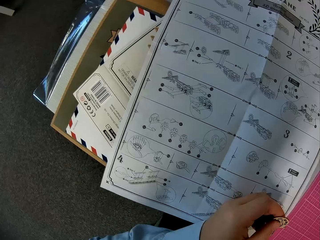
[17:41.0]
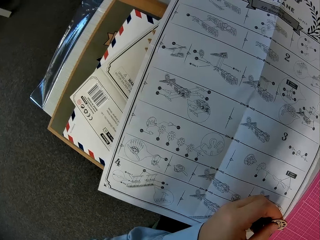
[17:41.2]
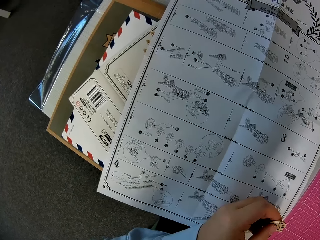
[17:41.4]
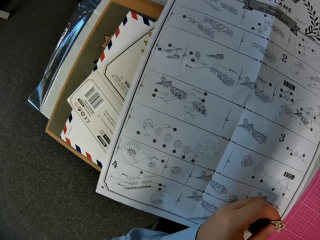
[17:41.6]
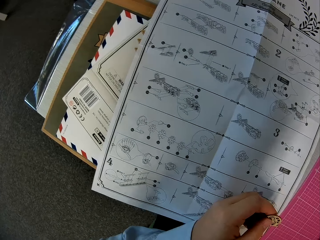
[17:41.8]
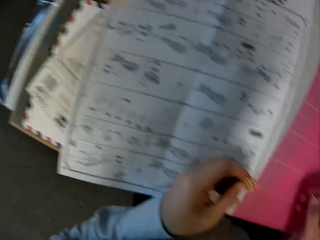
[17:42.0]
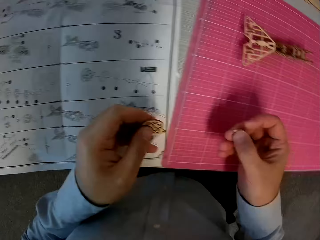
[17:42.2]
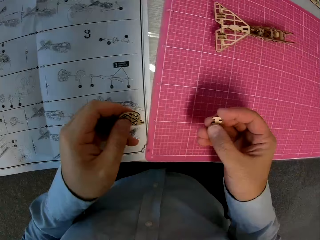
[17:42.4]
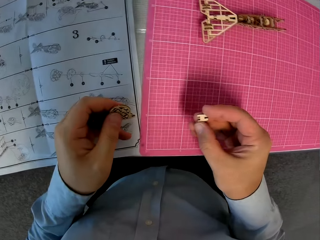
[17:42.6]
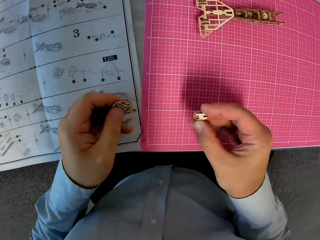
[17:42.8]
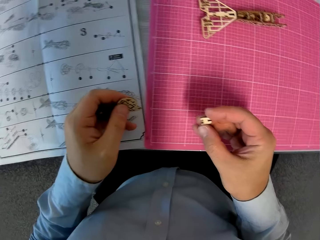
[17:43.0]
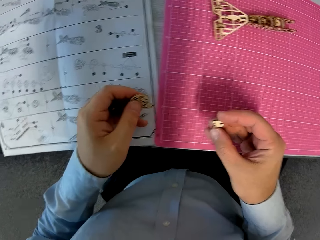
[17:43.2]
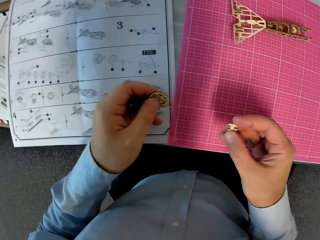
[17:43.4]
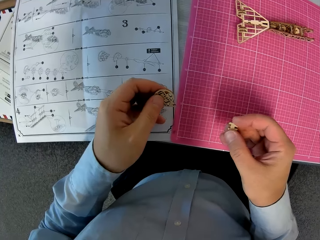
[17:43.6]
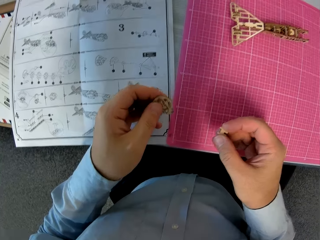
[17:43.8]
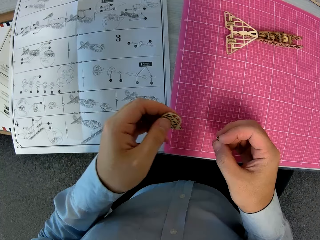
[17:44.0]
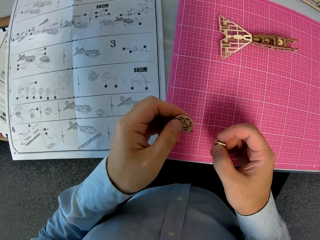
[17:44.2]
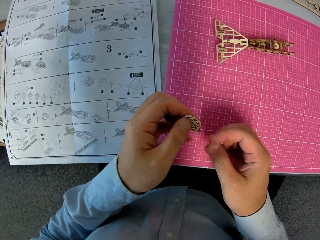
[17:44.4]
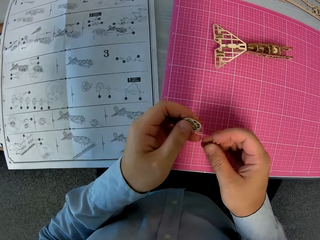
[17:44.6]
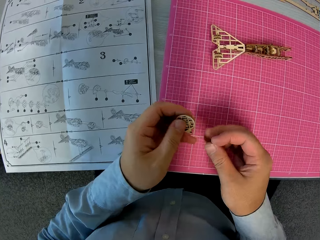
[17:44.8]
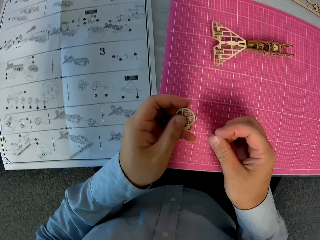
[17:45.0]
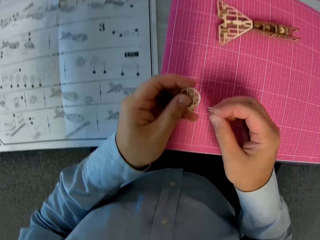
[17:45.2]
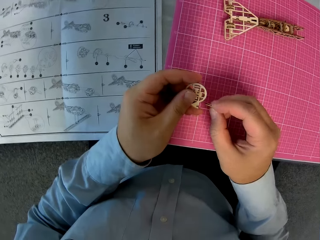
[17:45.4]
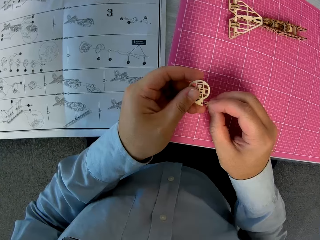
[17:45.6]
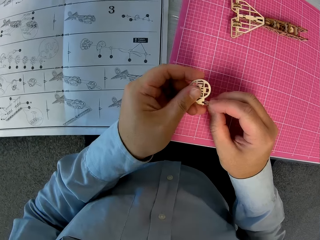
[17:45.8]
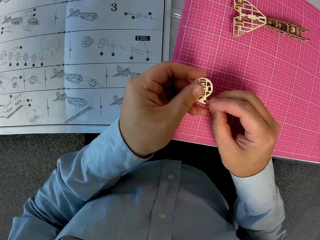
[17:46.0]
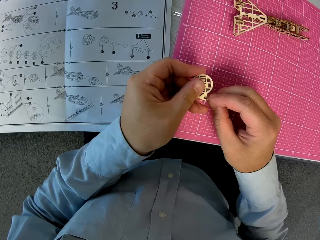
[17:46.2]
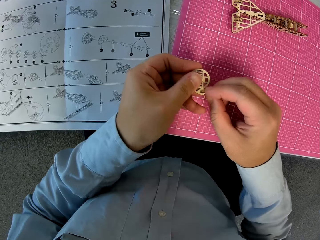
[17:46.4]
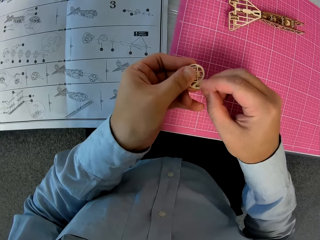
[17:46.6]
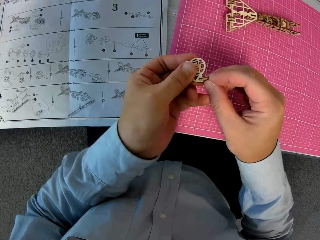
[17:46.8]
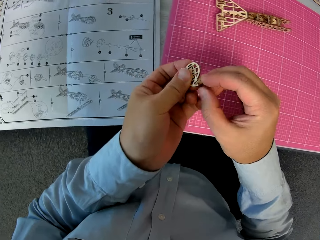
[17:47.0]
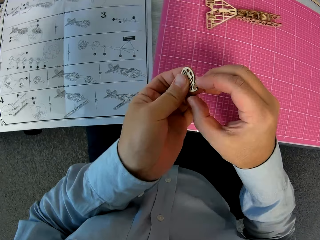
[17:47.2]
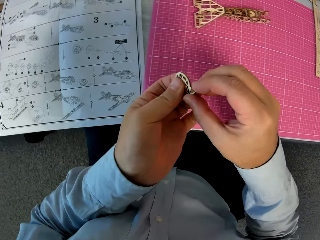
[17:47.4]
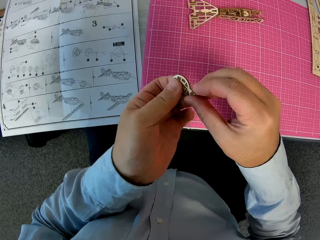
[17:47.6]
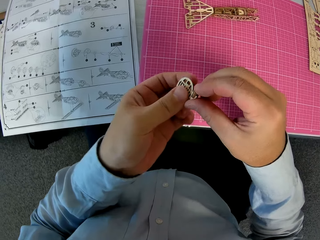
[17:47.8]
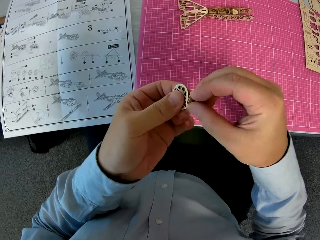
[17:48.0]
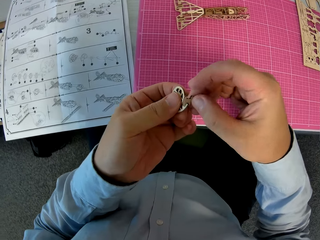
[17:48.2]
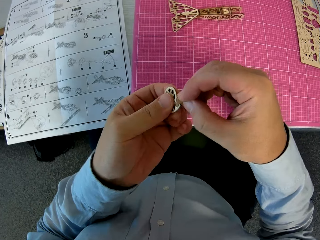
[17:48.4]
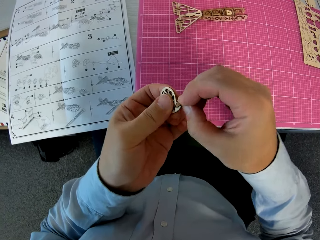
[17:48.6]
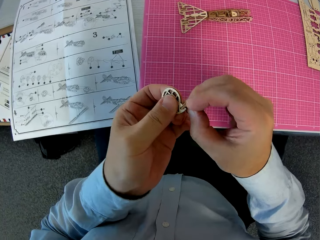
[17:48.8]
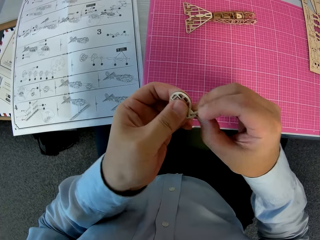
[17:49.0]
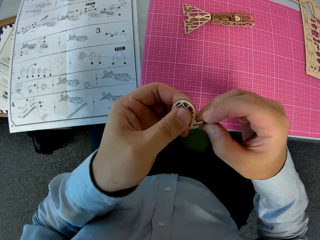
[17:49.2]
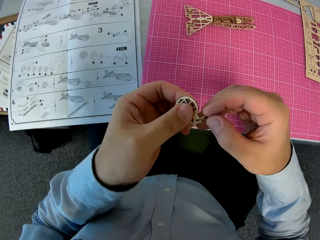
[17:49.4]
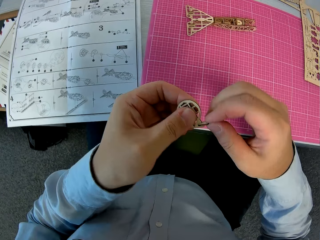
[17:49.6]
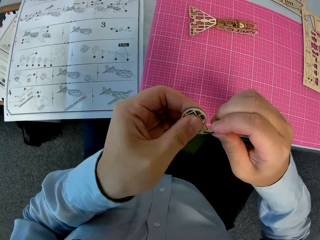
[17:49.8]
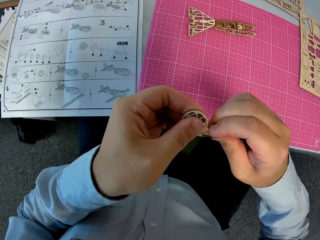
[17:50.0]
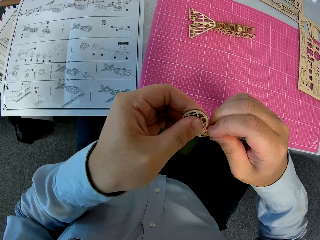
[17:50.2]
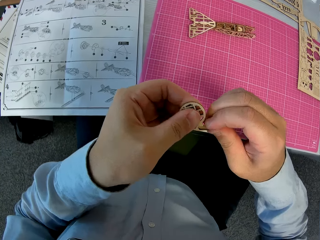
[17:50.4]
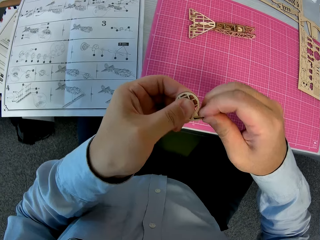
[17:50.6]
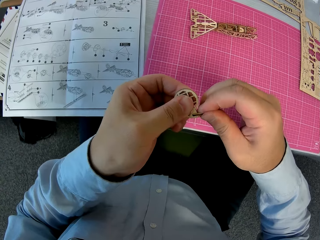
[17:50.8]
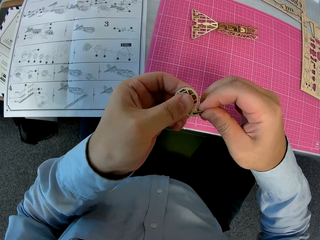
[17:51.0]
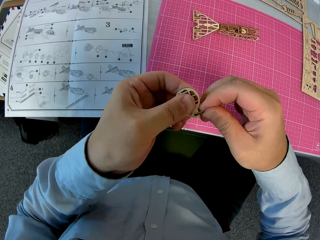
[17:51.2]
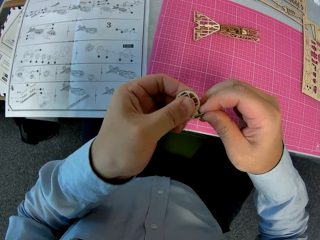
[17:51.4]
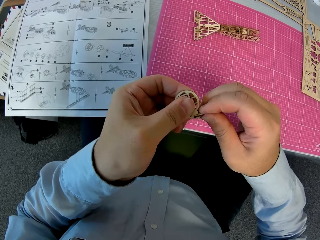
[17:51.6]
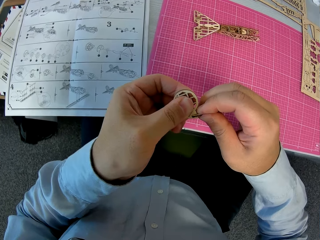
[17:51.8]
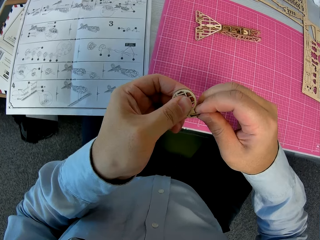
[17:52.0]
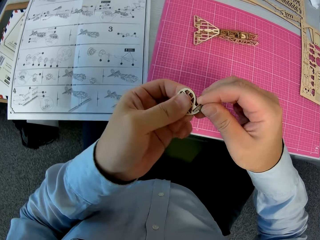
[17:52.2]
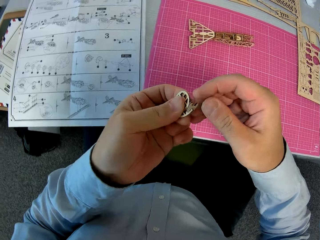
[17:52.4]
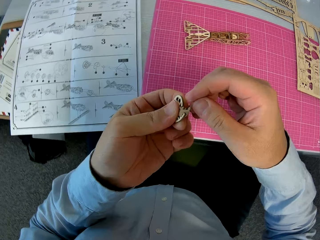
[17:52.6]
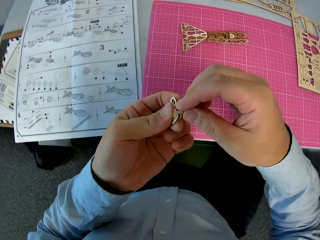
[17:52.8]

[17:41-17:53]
The camera wearer holds a piece of wooden puzzle. They fix the paperwork together.

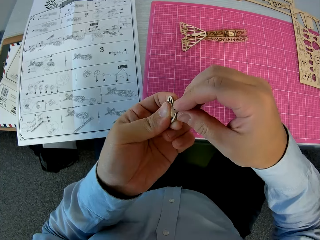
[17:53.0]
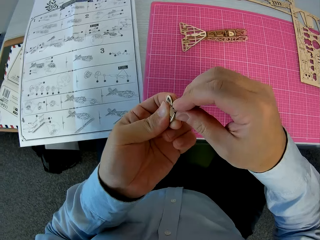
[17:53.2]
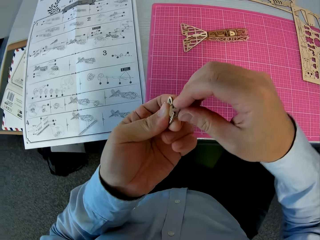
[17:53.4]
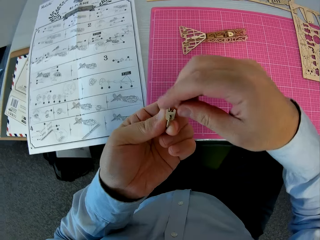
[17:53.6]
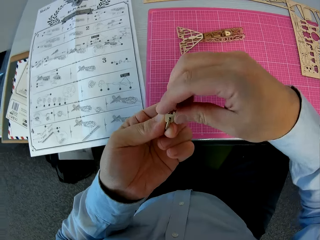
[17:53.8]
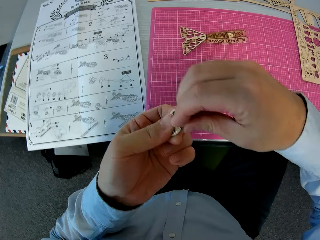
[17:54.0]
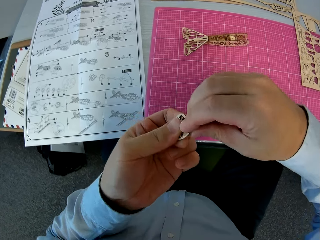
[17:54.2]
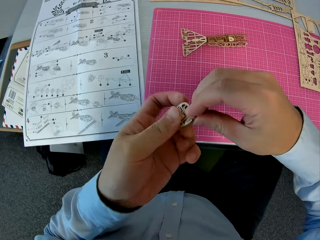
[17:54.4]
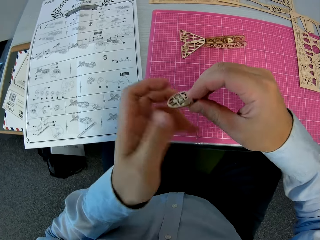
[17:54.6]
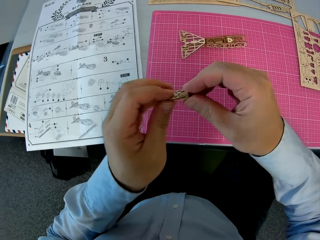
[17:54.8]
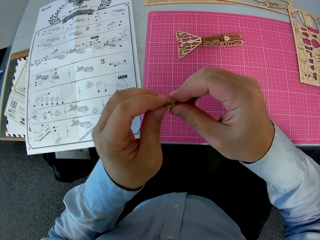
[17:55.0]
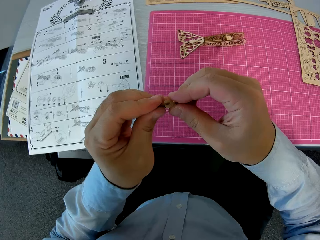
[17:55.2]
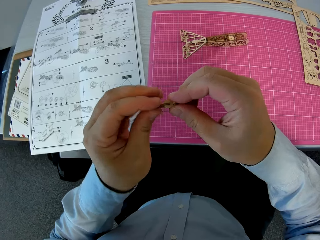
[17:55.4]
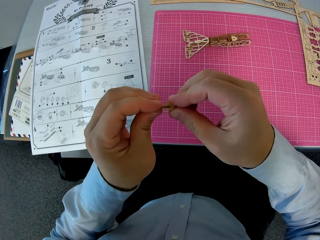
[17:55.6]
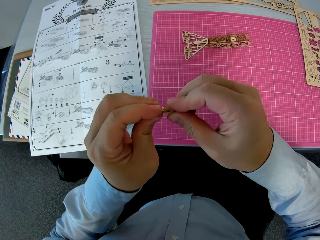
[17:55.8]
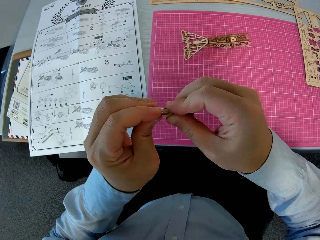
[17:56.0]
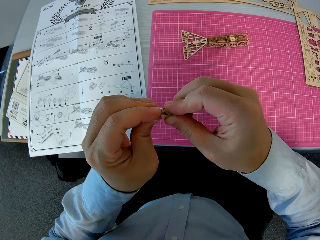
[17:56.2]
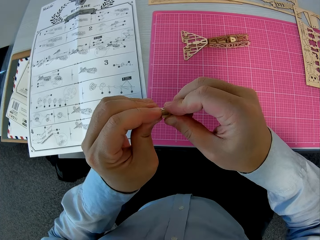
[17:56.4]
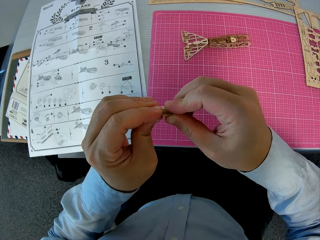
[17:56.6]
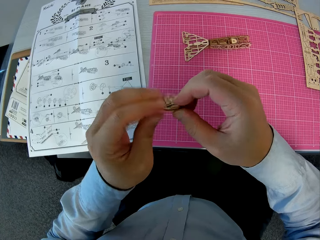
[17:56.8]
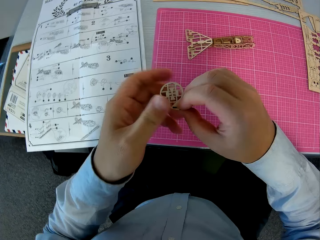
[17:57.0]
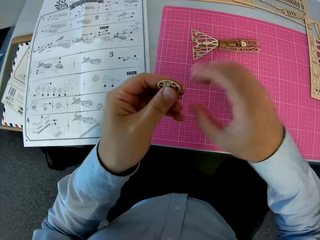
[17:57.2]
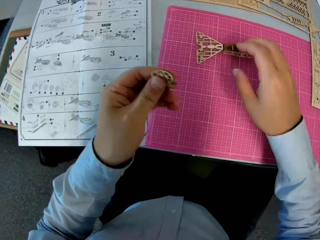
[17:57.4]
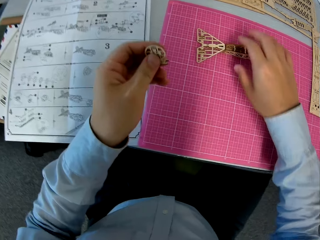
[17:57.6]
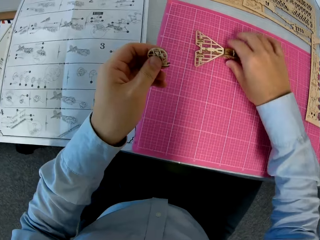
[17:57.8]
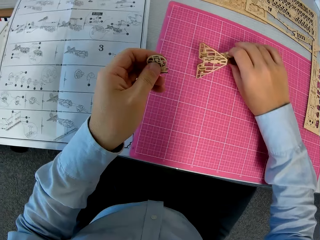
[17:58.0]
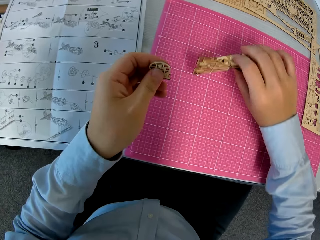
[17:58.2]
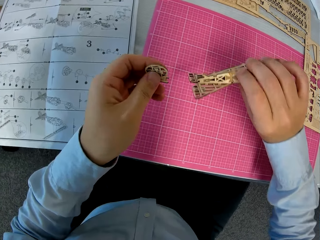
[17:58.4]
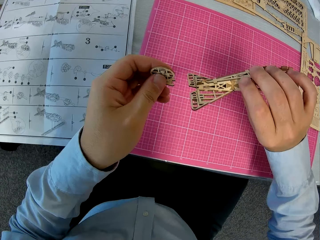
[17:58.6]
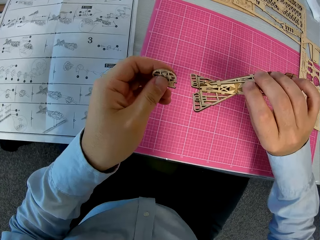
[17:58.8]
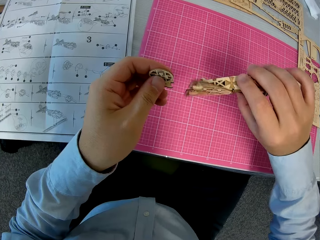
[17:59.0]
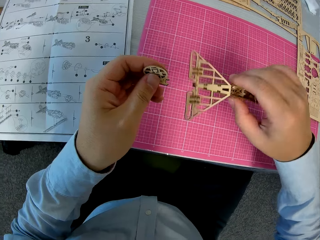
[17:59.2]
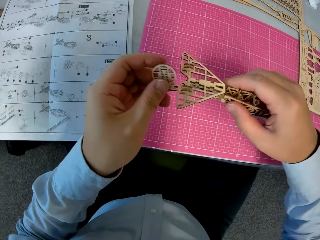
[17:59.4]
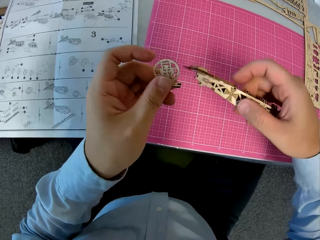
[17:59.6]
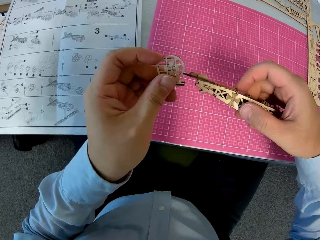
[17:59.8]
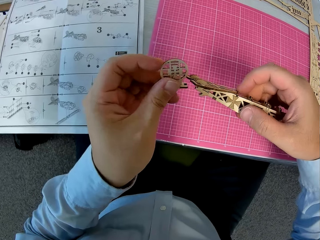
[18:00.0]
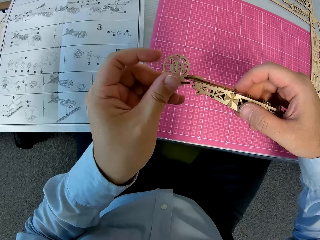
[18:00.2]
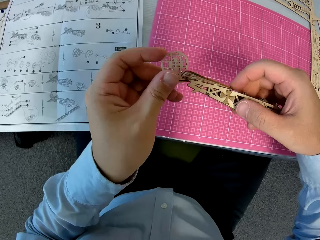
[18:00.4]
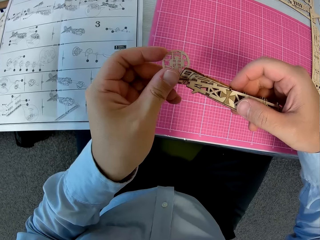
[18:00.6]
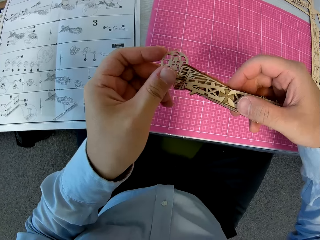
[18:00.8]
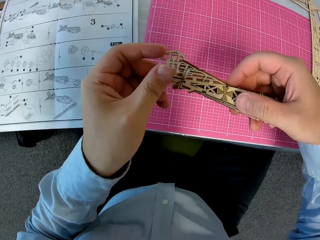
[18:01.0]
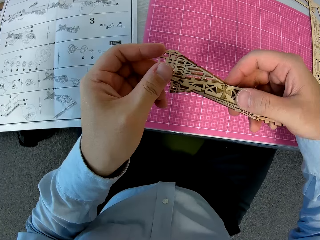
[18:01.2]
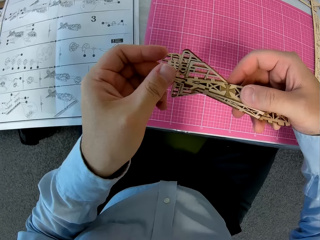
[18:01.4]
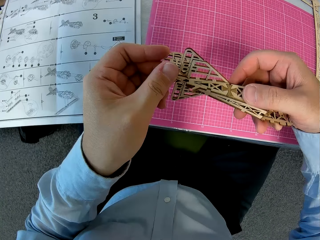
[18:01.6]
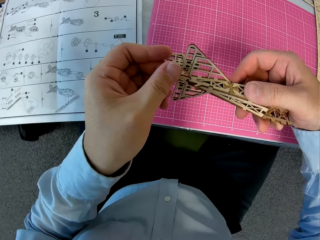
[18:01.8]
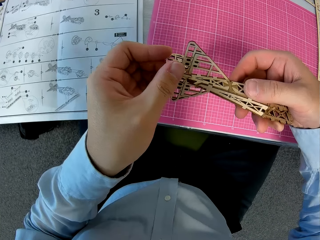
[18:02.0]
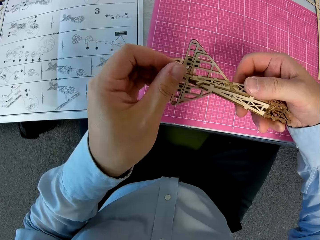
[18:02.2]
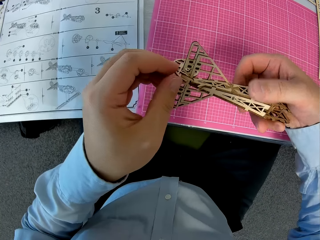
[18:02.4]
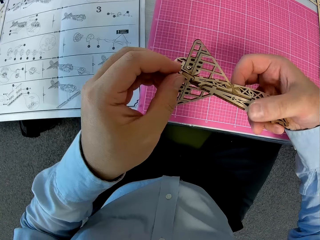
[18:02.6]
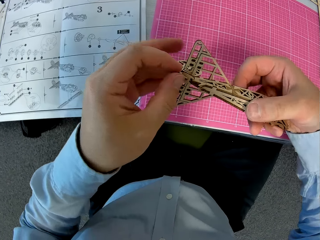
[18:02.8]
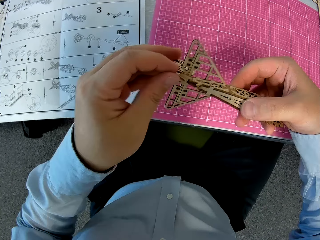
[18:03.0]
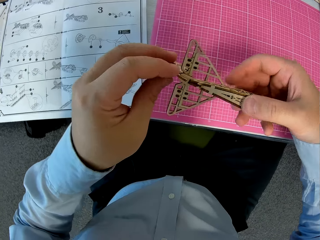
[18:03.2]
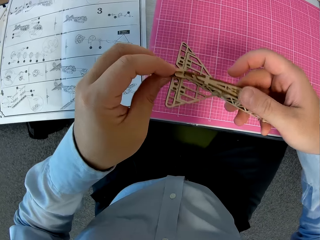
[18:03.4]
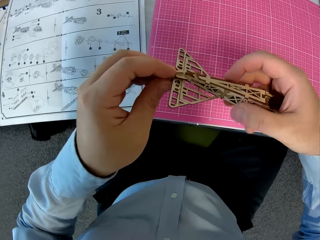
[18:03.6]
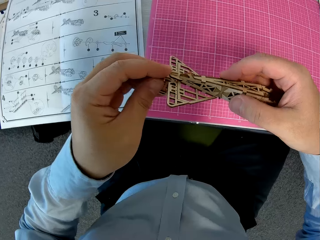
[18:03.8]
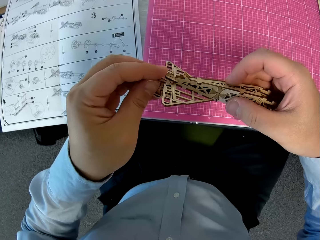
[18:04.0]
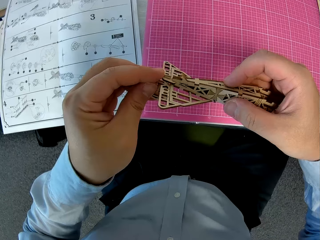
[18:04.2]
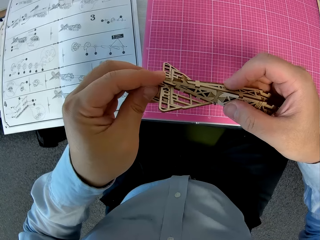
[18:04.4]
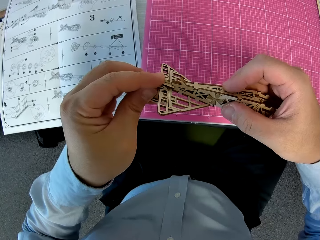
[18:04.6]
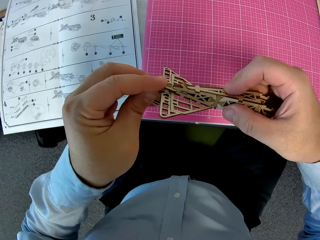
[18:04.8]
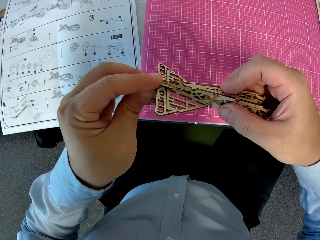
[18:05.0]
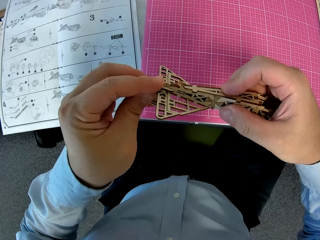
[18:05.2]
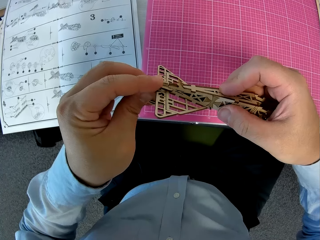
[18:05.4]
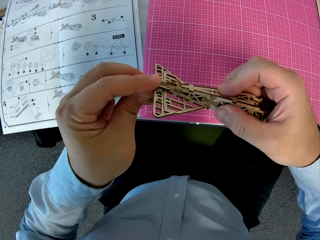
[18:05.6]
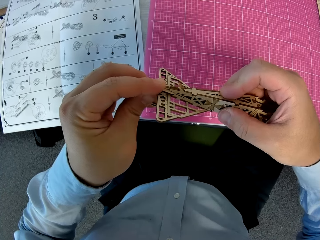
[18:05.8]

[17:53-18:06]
The camera wearer picks a piece of paperwork from the table. They hold pieces of wooden puzzle. They fix the paperwork together.
